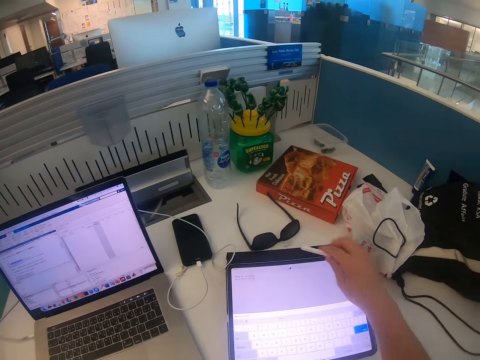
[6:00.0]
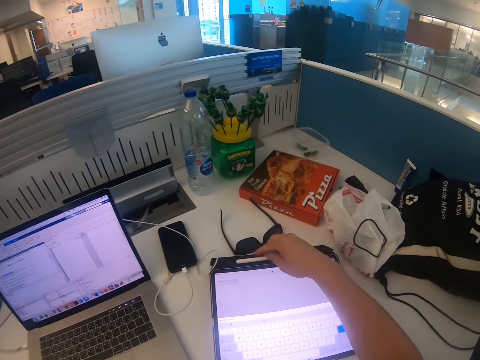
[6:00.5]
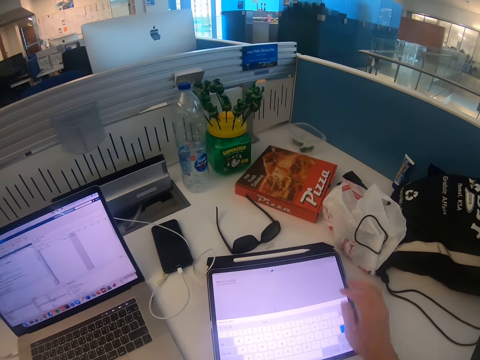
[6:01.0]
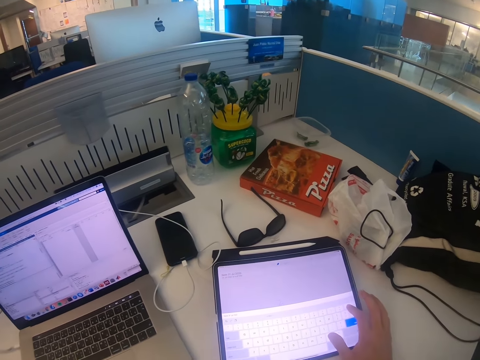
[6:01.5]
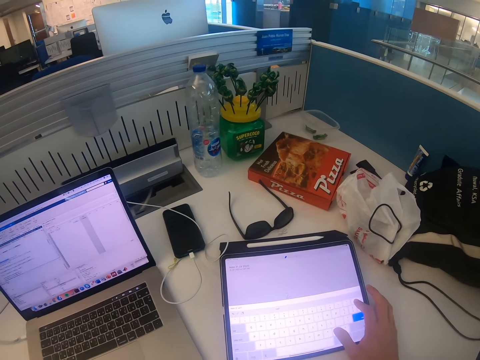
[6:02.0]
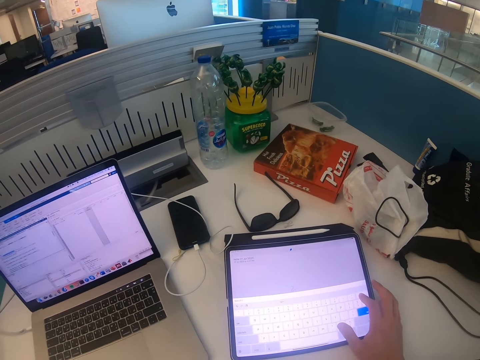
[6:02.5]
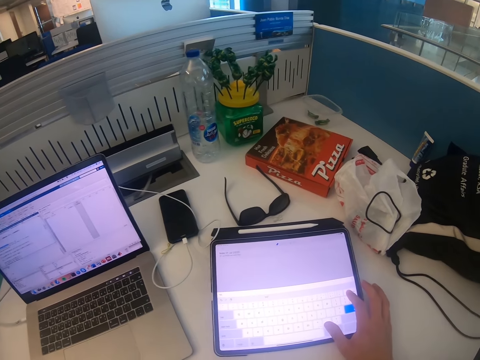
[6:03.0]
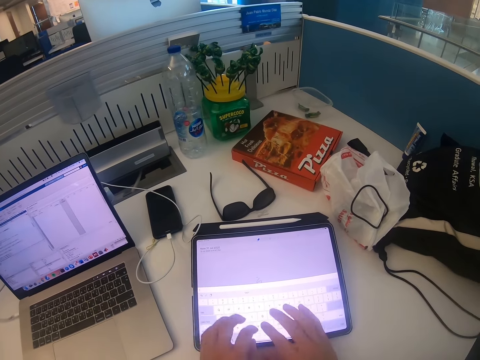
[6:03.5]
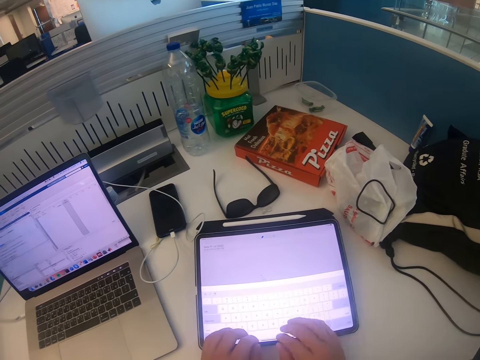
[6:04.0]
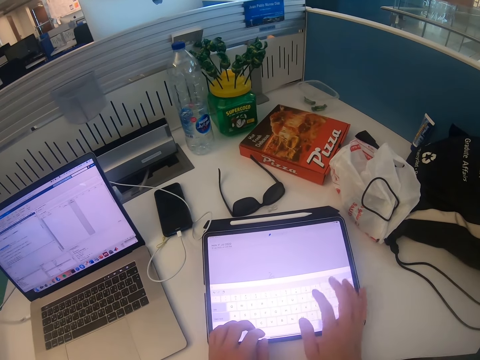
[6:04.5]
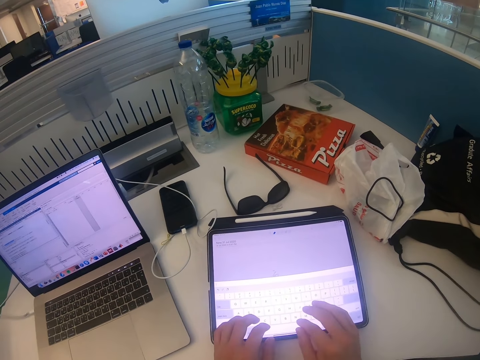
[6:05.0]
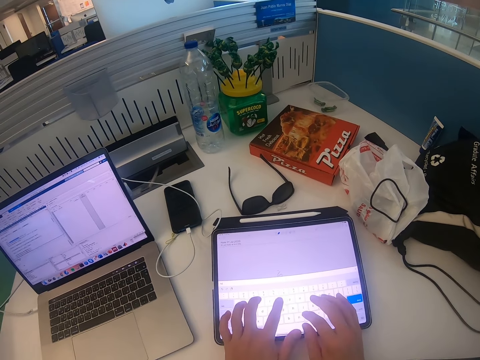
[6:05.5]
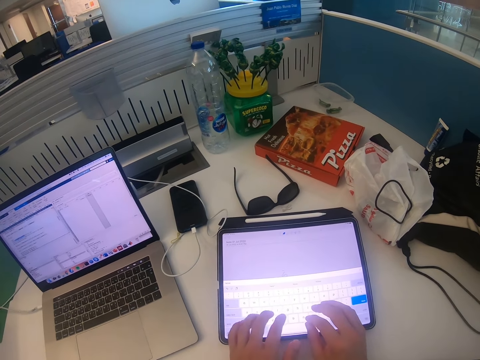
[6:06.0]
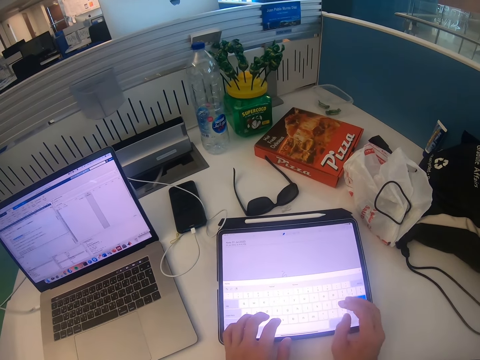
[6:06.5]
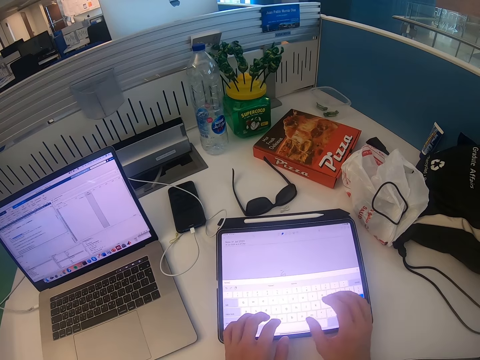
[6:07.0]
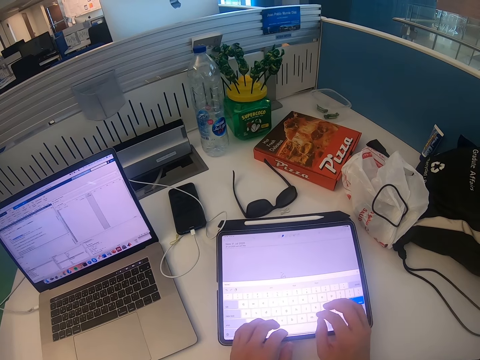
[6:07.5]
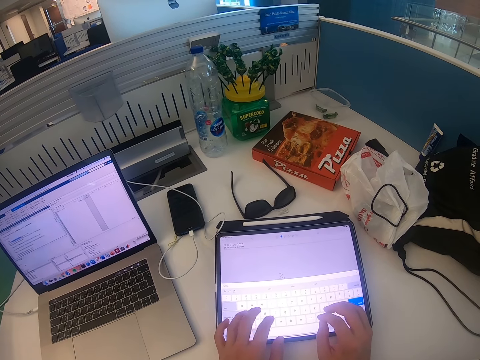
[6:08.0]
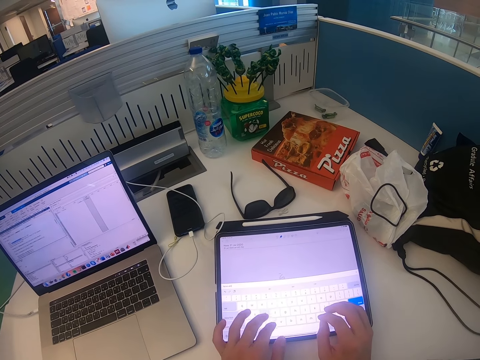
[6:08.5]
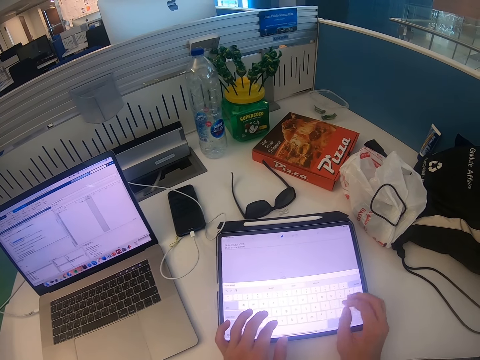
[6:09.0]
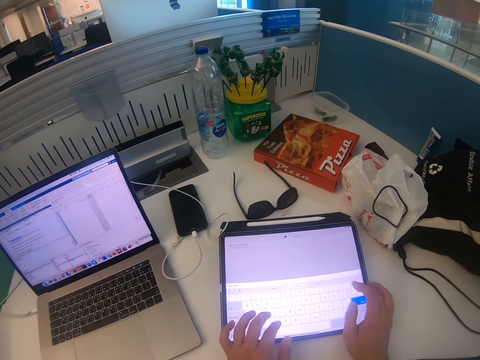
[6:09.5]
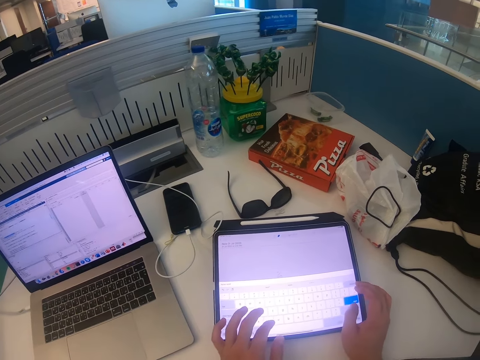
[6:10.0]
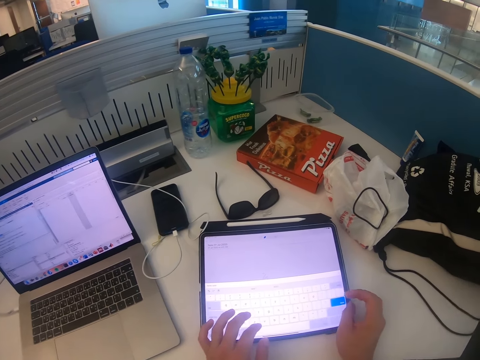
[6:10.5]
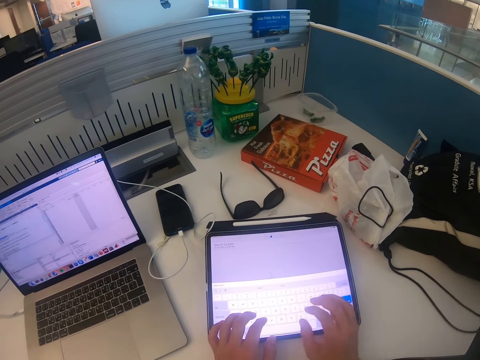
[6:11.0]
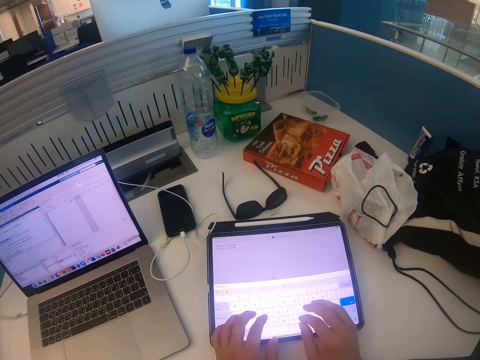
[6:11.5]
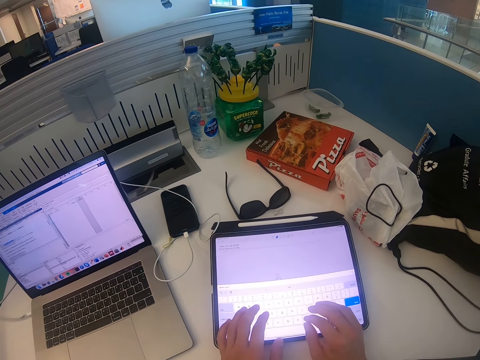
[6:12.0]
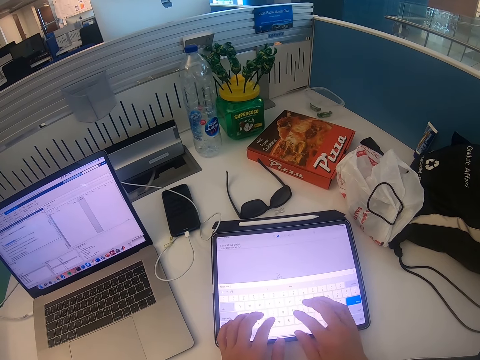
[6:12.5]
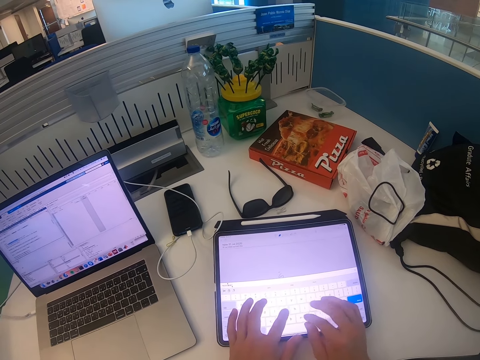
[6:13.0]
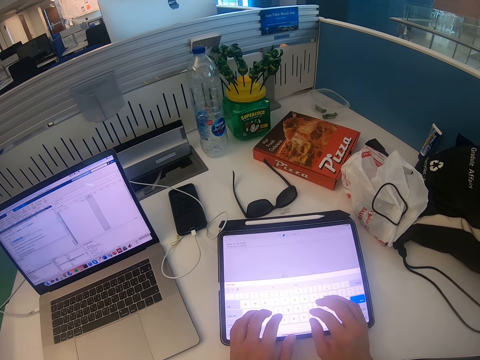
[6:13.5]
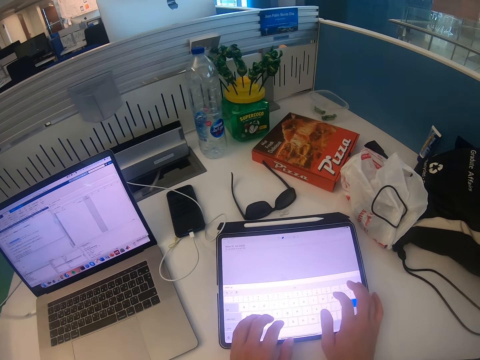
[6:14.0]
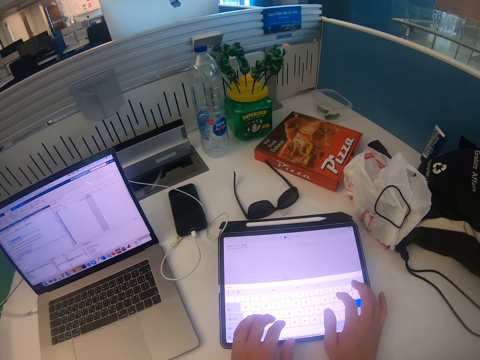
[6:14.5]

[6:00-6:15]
The camera wearer puts the iPad pen on the iPad. They operate the iPad. They type on the iPad.

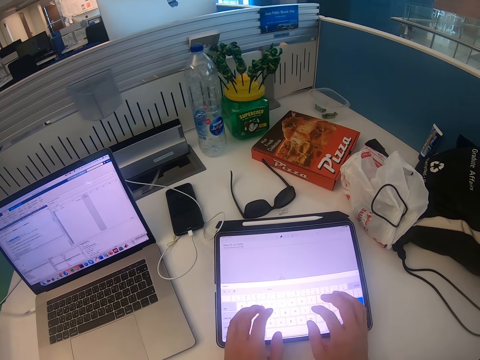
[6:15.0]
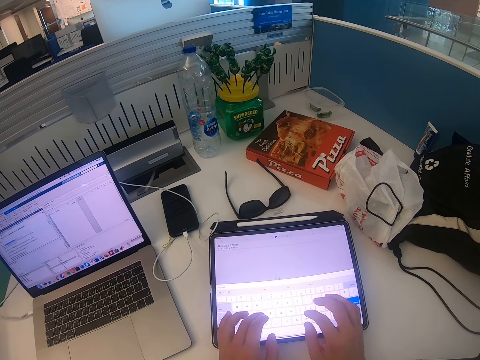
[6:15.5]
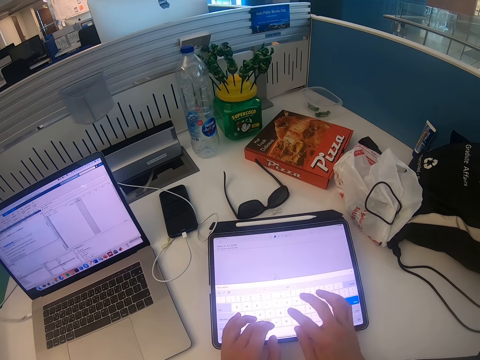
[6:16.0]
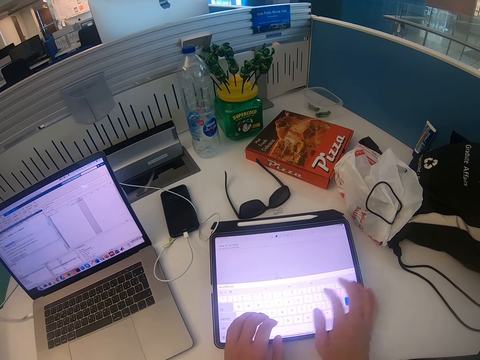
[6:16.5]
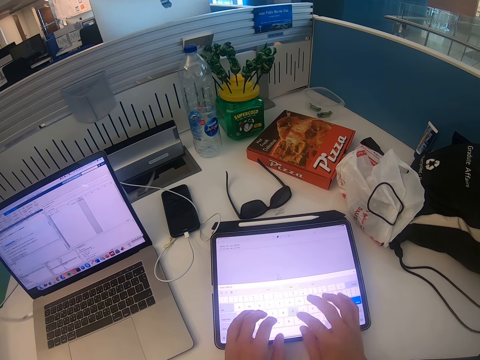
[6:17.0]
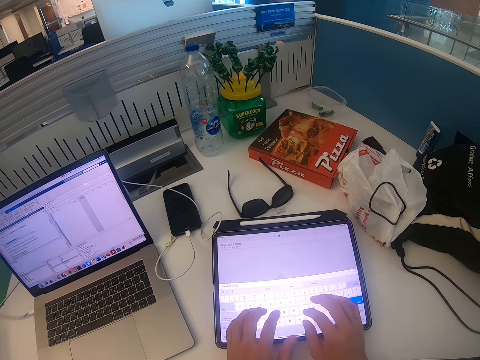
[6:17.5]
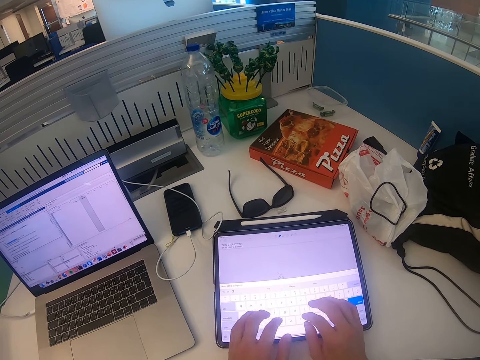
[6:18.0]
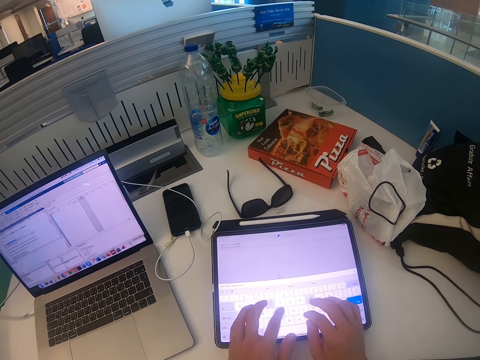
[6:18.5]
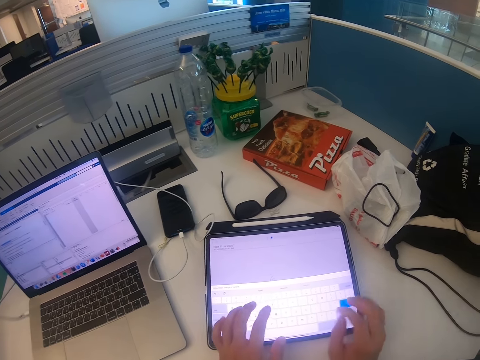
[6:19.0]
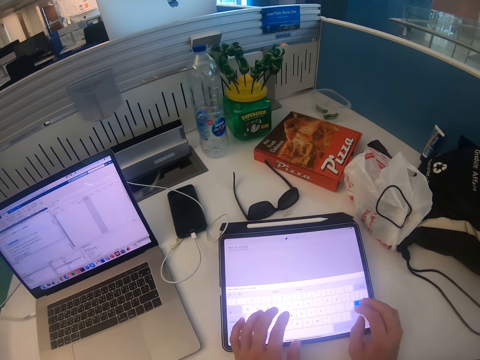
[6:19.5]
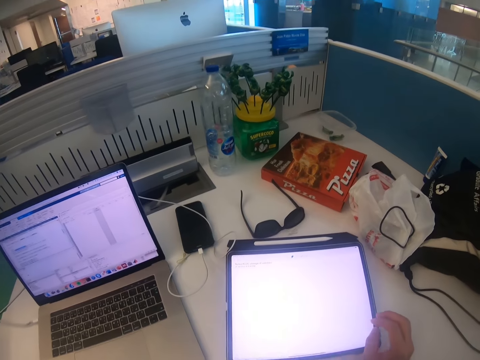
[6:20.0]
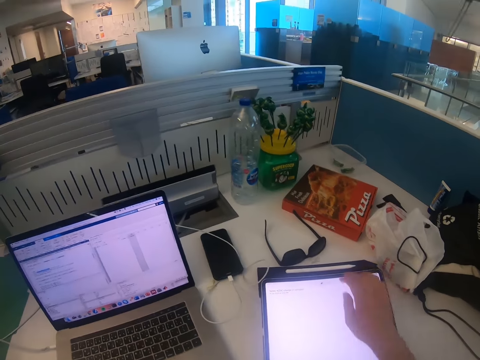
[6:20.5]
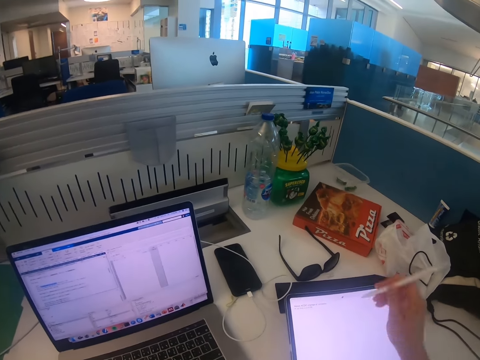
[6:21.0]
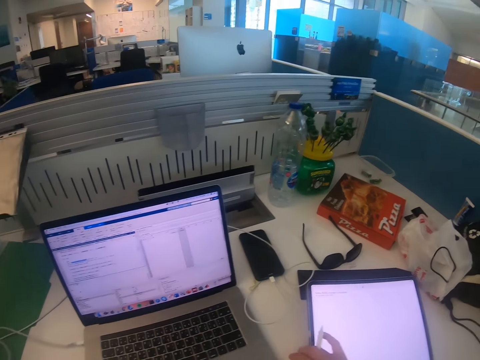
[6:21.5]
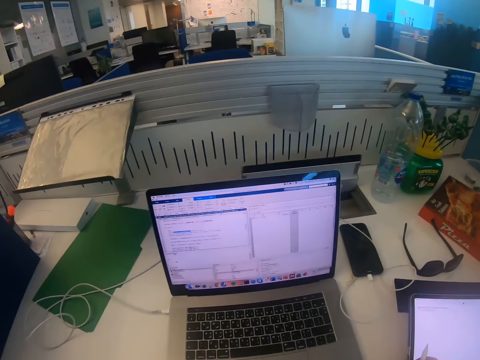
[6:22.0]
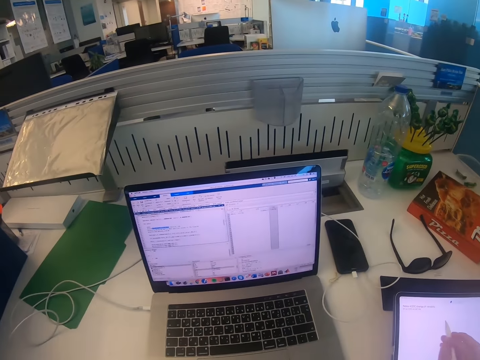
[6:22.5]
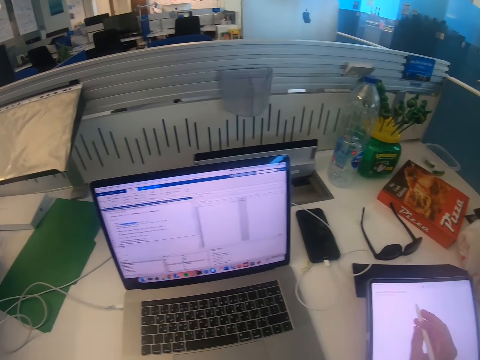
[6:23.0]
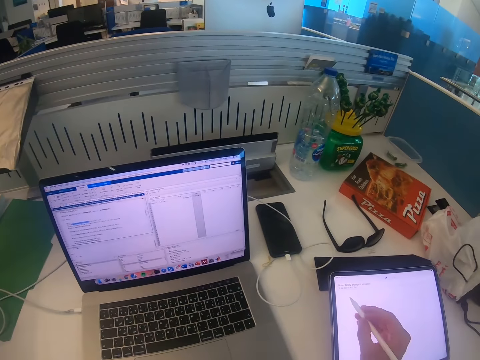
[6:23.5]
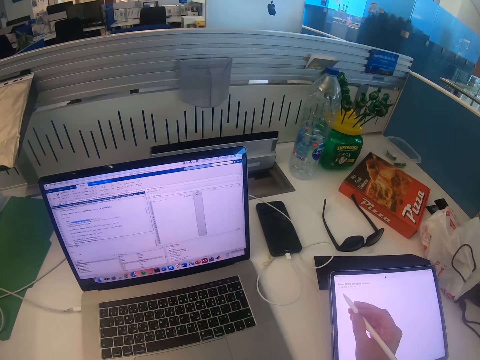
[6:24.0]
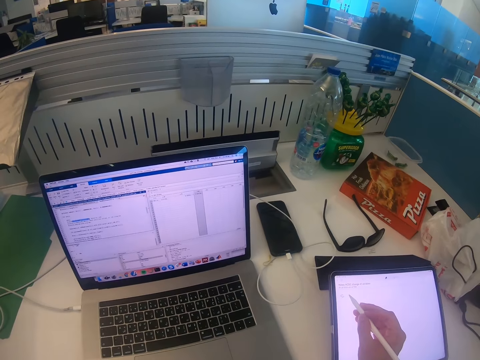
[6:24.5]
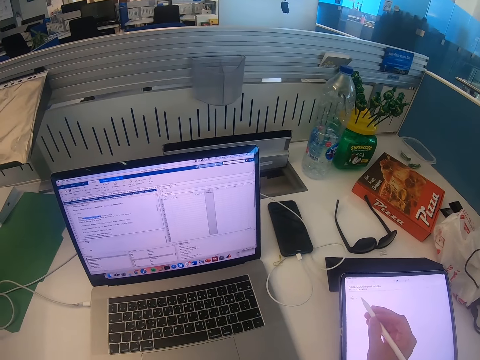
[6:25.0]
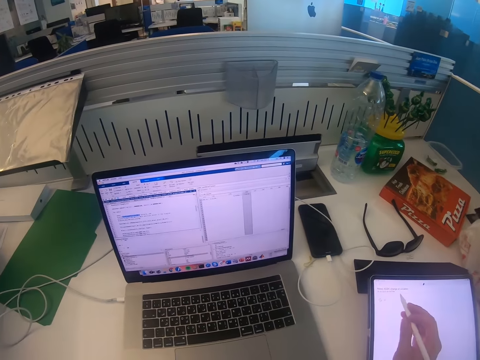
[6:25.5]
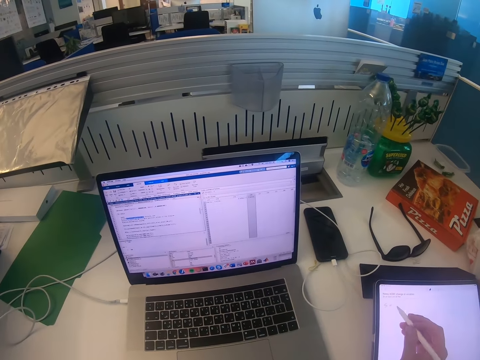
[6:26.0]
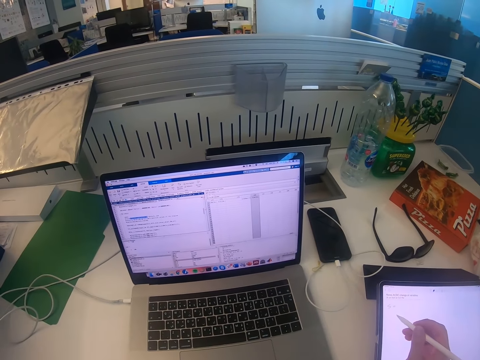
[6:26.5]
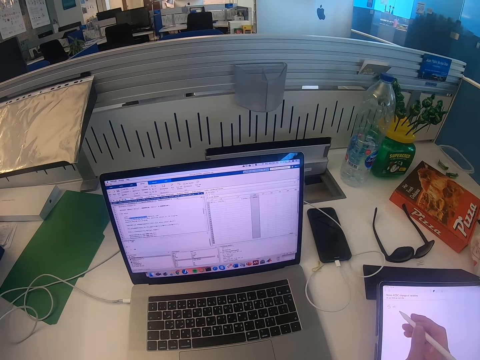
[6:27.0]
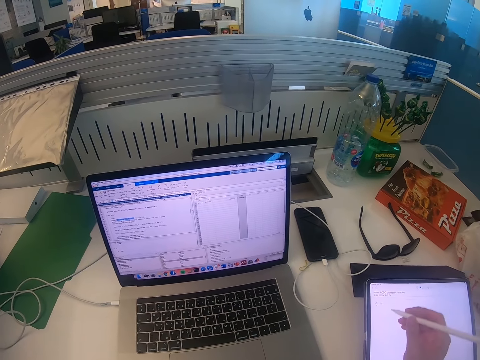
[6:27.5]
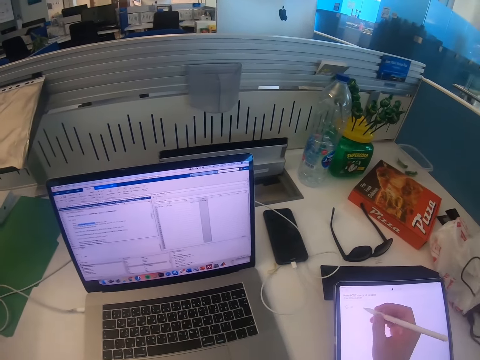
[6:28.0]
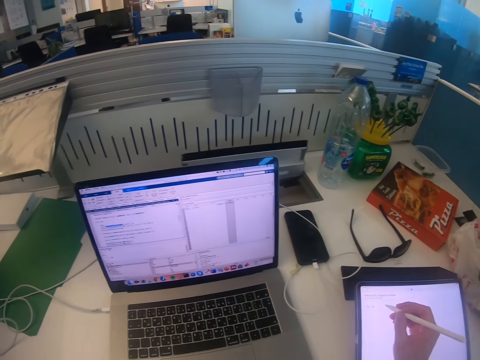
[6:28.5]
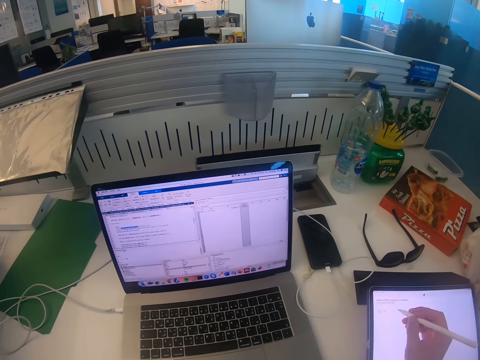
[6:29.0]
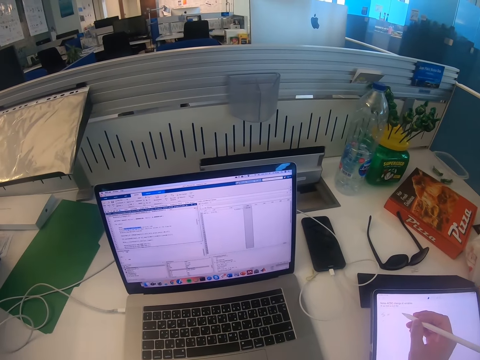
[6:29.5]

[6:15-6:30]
The camera wearer takes the iPad pen or tablet pencil. They move the iPad, operate the iPad, and write on the tablet screen with the tablet pencil.
